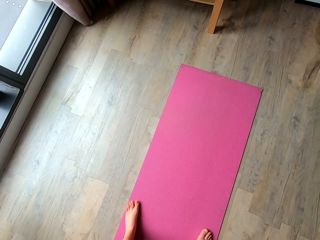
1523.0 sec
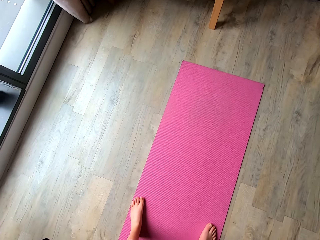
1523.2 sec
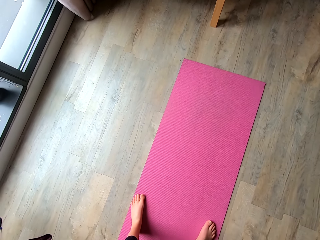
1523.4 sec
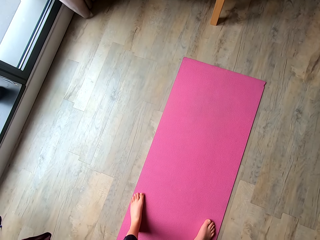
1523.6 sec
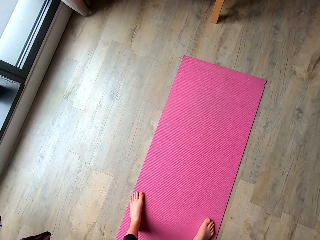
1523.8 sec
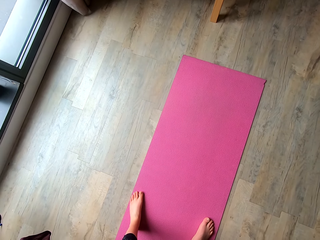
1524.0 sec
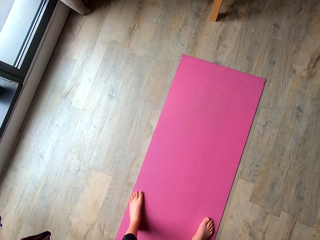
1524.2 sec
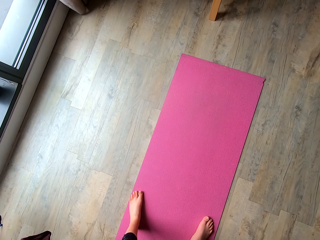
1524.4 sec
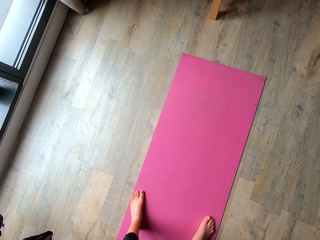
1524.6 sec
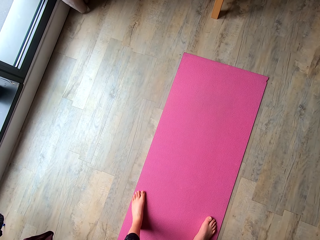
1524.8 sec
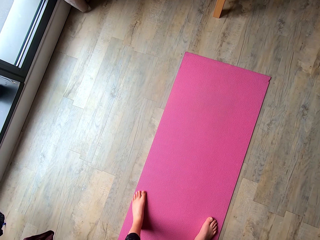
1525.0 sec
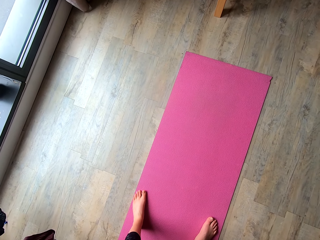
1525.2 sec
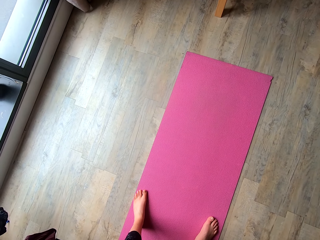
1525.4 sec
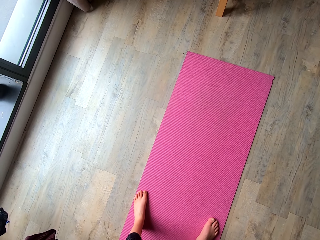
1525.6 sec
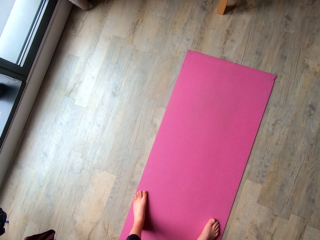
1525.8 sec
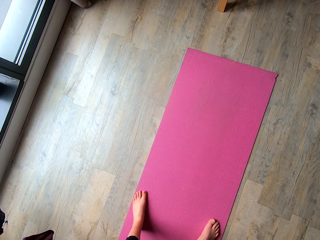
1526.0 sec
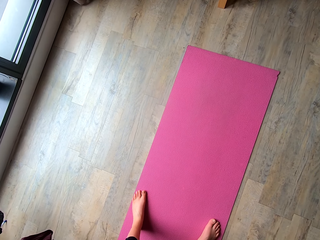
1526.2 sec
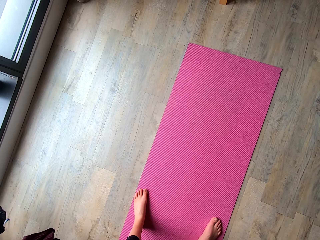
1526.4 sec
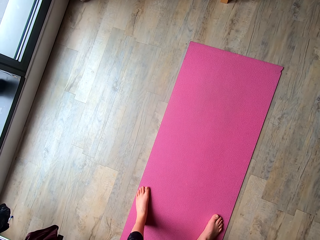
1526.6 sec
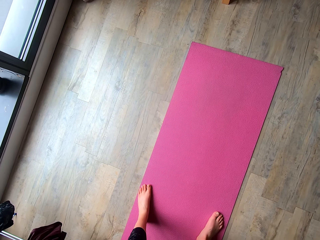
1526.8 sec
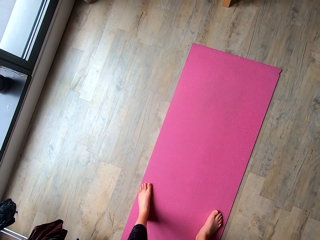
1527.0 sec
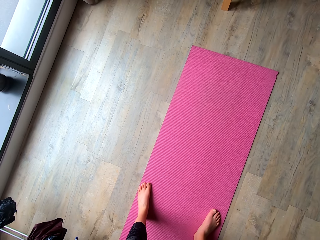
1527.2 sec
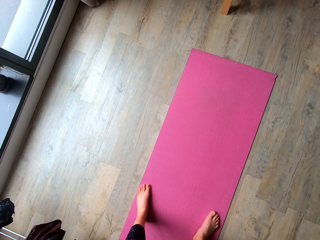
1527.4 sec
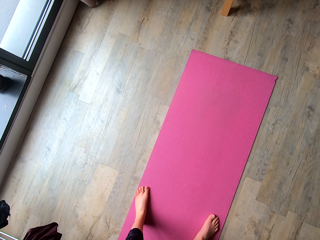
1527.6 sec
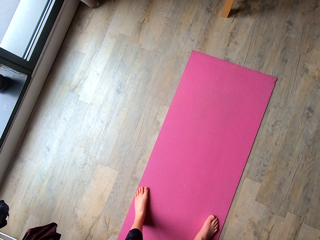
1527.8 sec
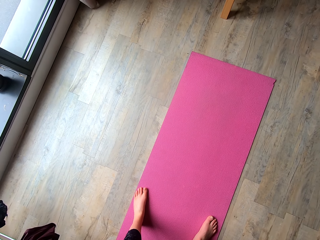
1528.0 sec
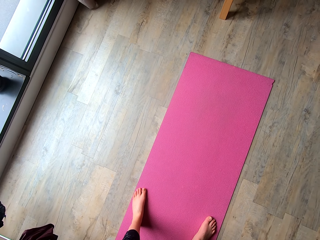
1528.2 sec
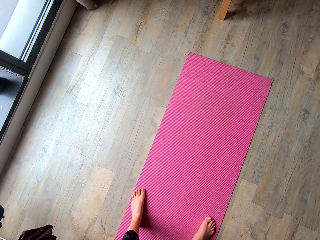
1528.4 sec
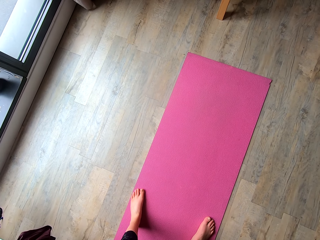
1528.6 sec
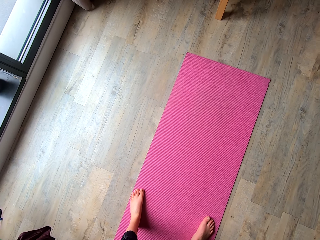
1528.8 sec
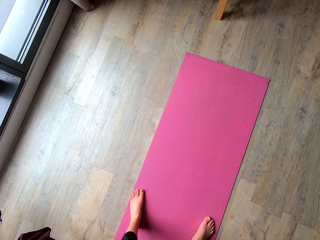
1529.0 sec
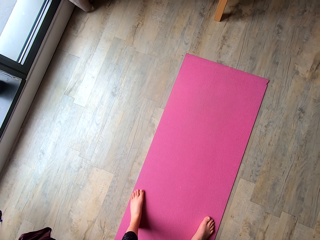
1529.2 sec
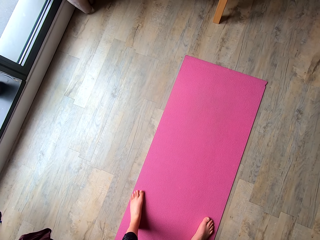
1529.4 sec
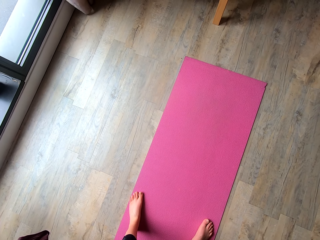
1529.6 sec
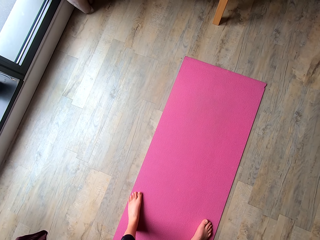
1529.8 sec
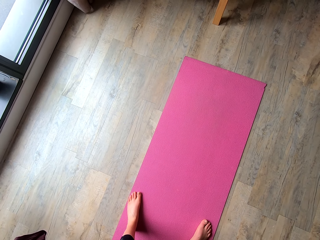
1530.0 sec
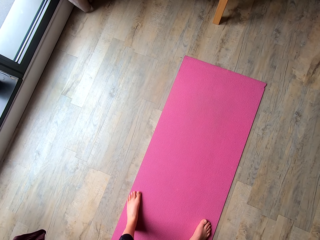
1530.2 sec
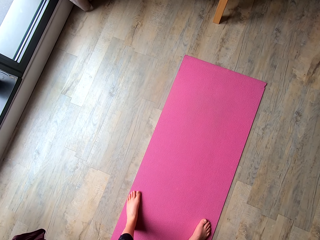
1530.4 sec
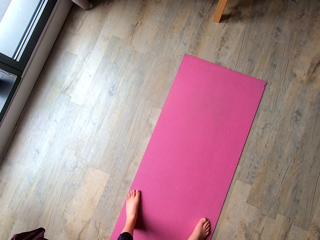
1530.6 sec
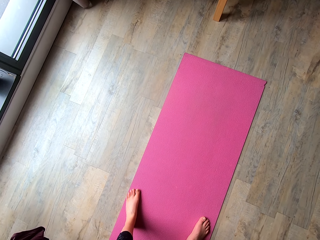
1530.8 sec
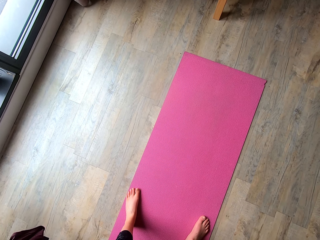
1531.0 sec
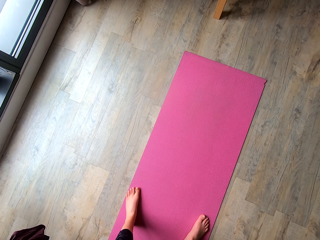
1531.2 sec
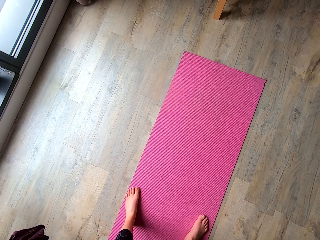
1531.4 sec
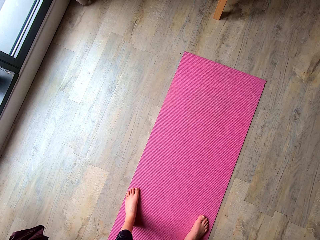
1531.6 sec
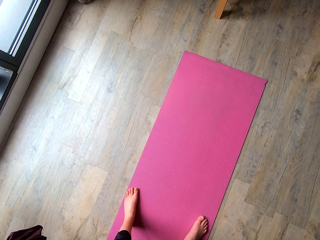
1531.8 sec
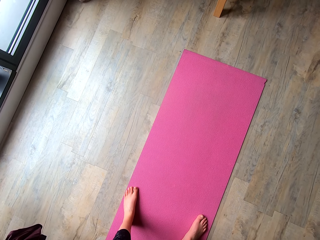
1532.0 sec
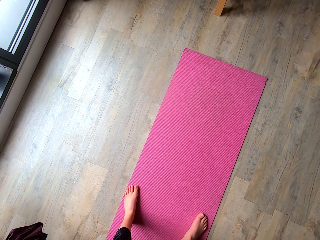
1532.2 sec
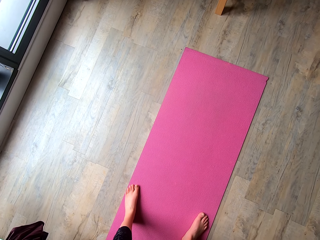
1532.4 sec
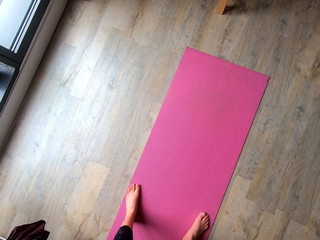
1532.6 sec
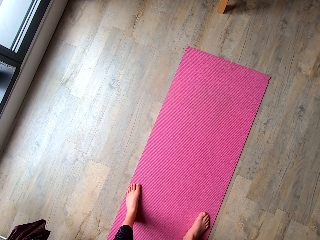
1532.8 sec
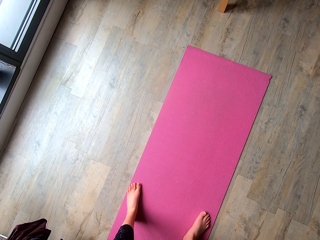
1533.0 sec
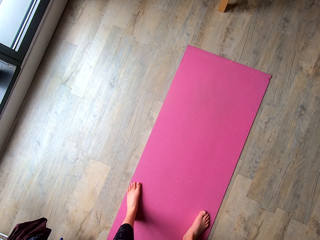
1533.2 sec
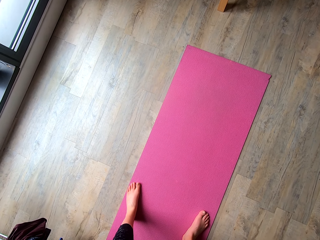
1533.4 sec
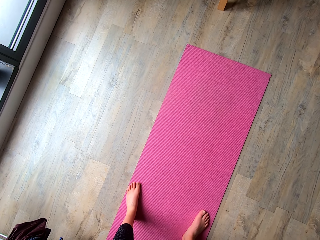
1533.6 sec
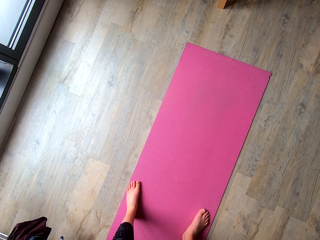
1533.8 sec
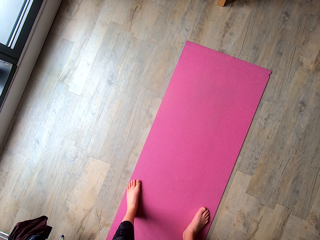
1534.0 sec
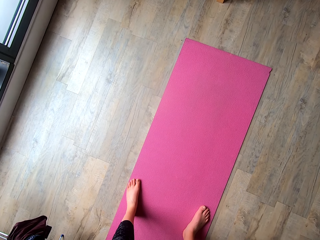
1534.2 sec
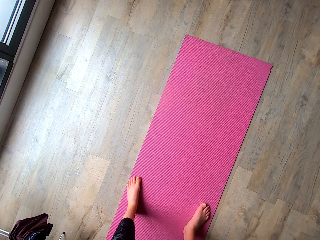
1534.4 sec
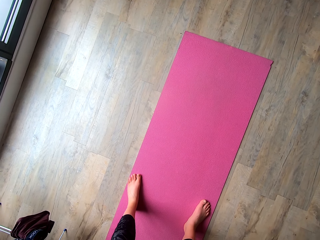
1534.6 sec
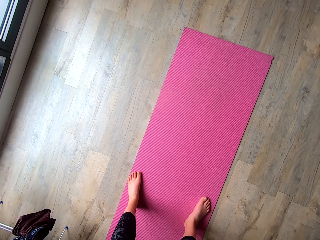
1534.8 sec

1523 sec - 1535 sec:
The camera wearer holds her waist. She looks around the room.

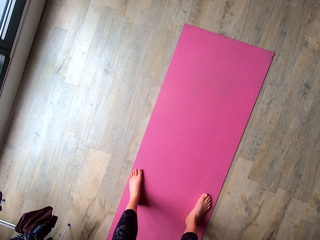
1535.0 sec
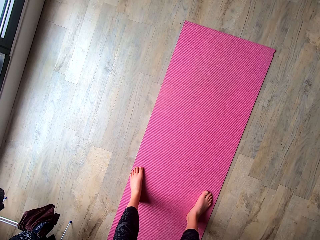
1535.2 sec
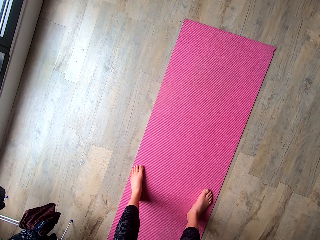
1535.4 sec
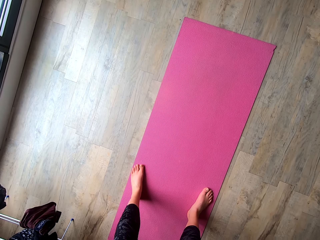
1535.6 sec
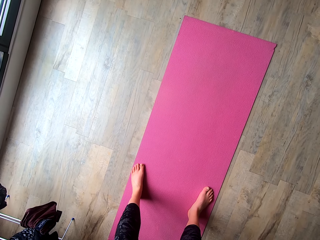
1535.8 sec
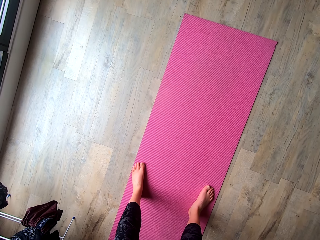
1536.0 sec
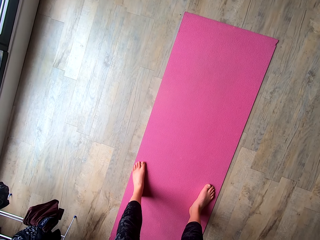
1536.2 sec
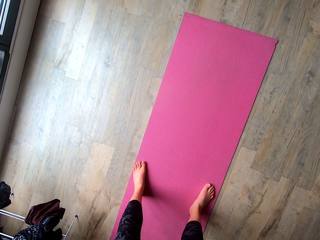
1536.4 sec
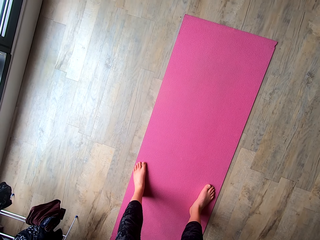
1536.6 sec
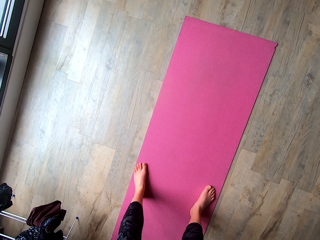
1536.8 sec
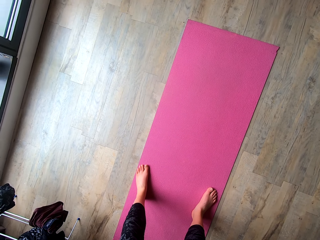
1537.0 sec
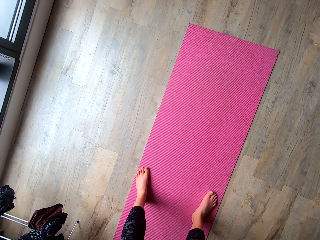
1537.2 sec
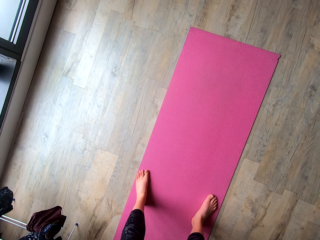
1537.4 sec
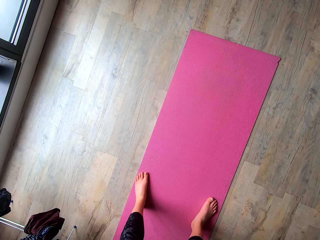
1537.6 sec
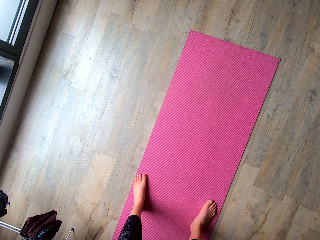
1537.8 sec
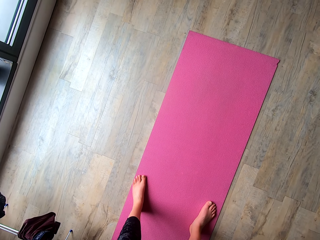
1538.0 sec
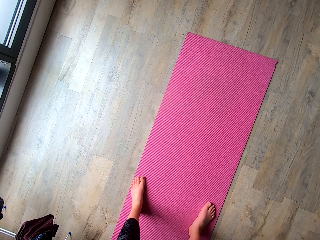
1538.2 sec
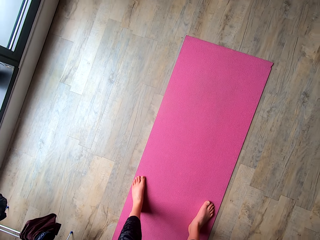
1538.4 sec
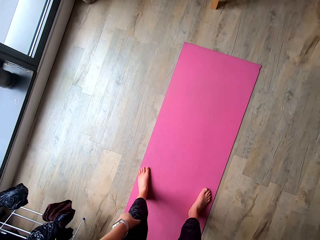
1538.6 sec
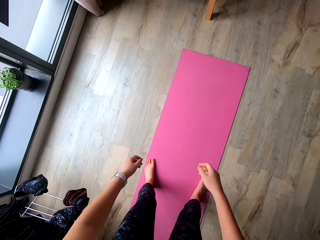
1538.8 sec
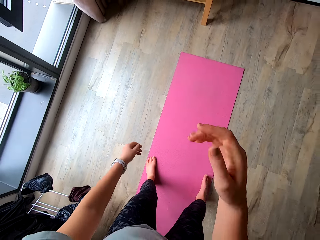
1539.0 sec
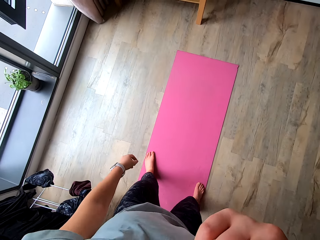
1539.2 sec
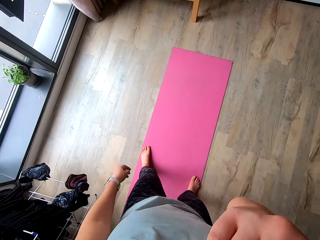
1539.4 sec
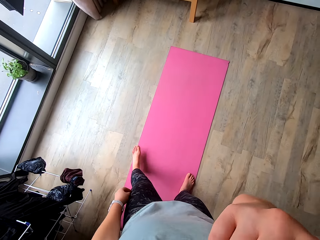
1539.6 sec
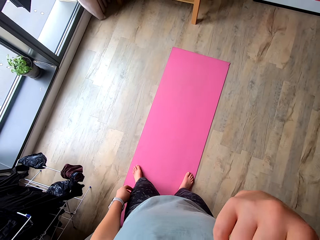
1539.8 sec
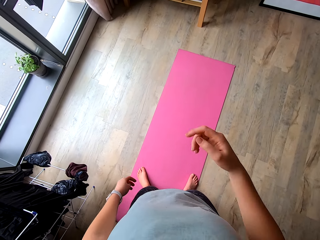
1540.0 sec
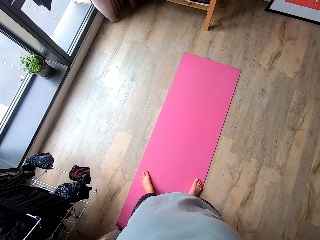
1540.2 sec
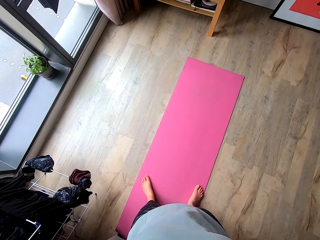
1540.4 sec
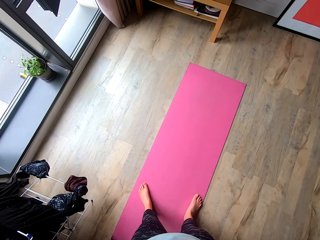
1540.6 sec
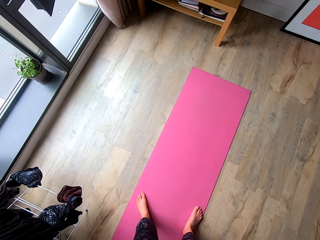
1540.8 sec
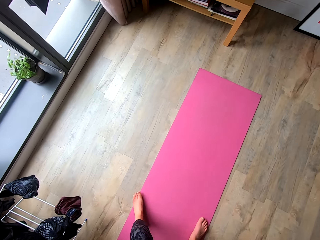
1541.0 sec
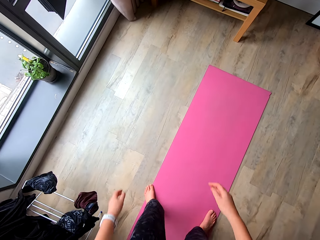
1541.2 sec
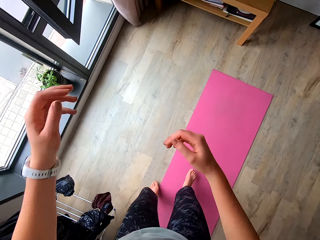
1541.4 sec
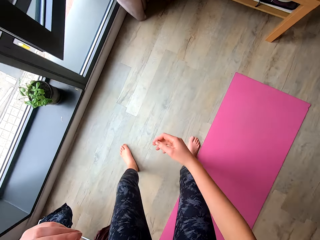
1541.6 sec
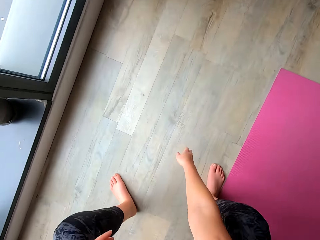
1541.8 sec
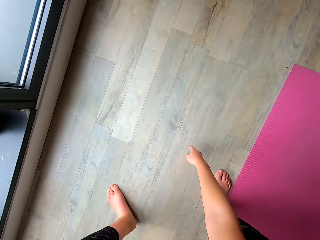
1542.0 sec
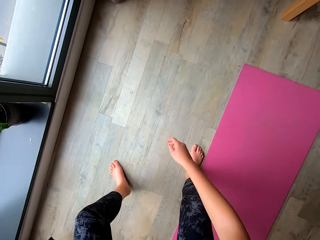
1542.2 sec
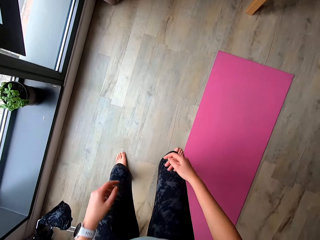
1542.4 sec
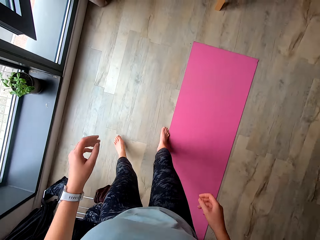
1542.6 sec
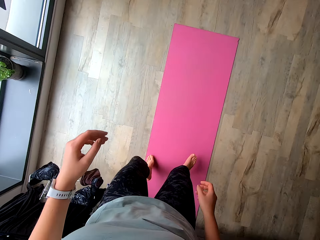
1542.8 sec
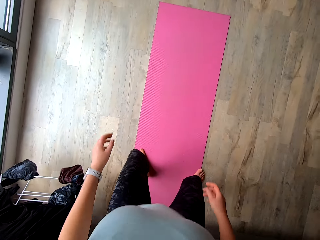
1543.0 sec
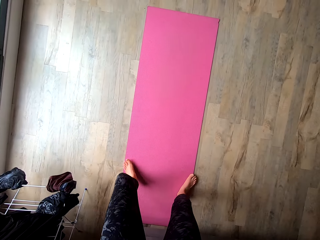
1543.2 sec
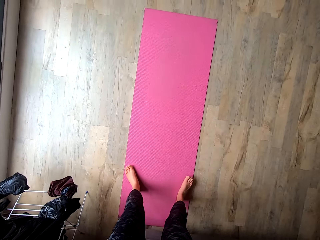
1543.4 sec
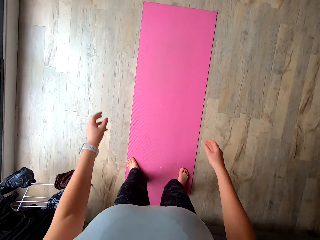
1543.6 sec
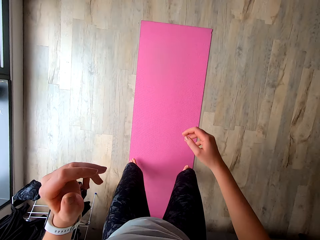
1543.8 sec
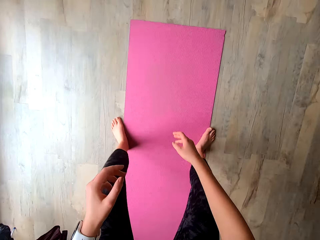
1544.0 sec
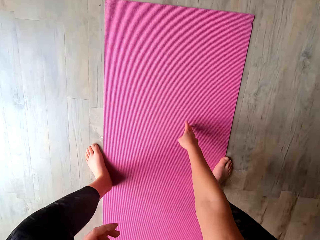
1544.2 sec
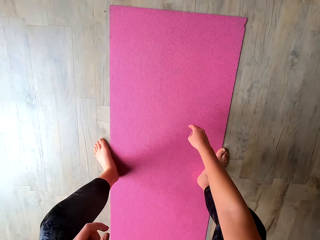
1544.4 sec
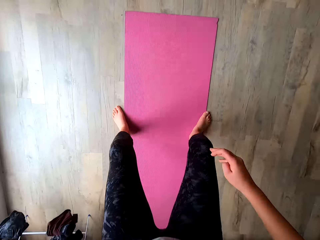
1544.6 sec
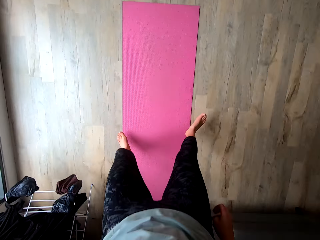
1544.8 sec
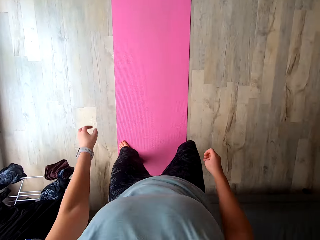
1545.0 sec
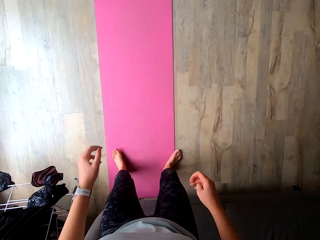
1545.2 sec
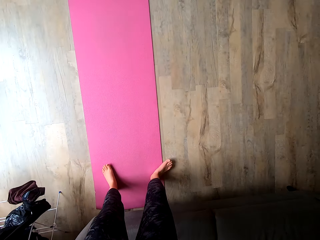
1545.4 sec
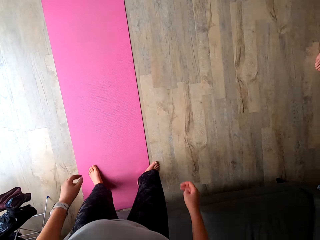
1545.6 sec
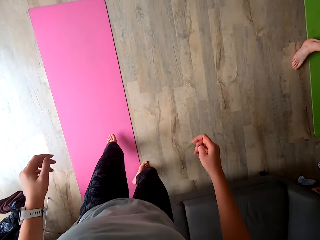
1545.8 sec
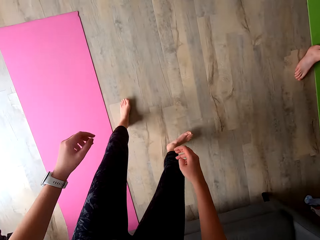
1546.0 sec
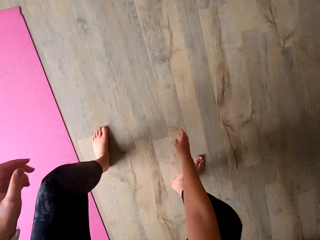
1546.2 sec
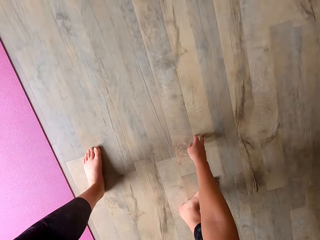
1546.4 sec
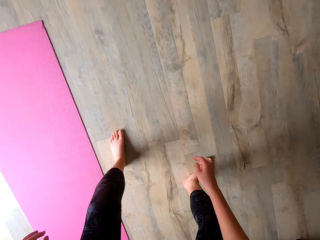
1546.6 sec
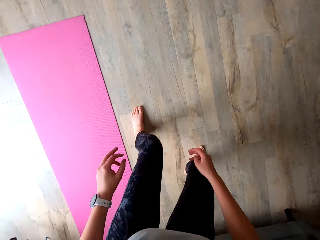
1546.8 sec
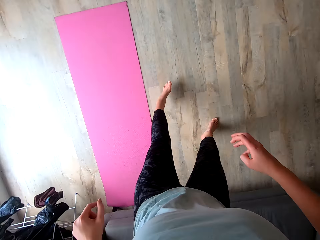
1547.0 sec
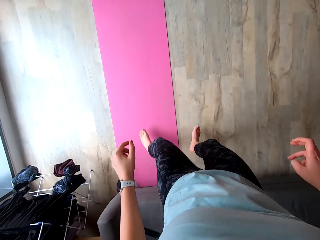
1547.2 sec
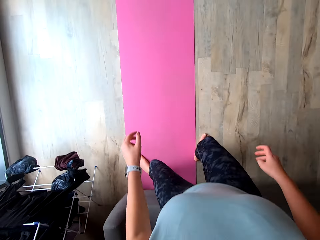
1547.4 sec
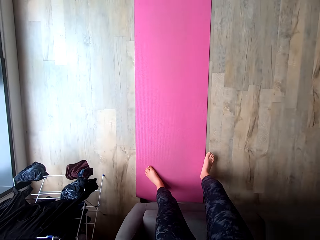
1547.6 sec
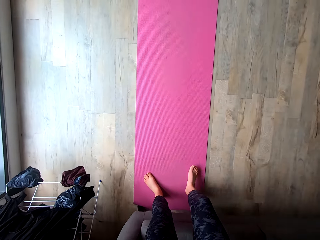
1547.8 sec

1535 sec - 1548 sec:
The camera wearer lifts her hand. She touches her mouth with her left hand. She works out in the room. She jumps to the left and touches the floor with her right hand. She jumps on the yoga mat and touches the yoga mat with her right hand. She jumps to the right and touches the floor with her right hand.
